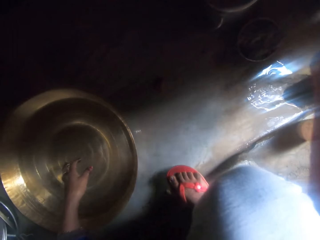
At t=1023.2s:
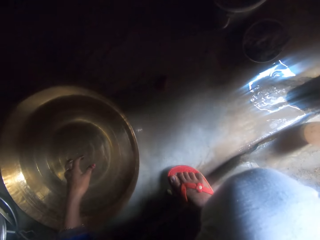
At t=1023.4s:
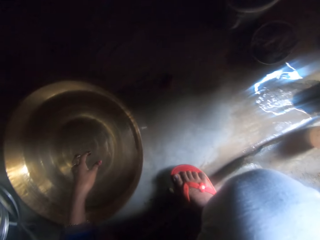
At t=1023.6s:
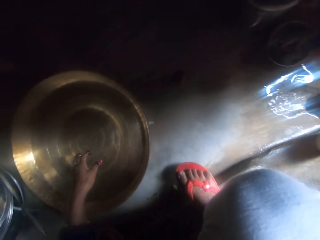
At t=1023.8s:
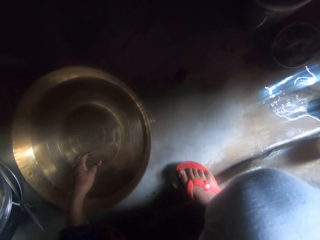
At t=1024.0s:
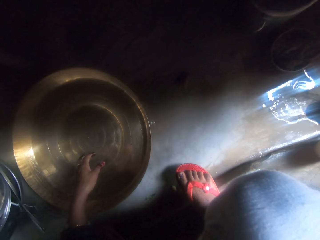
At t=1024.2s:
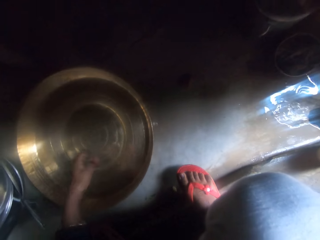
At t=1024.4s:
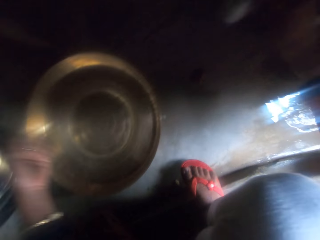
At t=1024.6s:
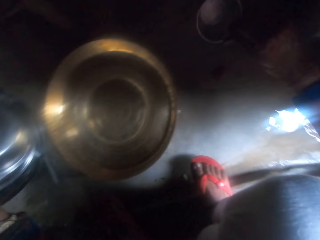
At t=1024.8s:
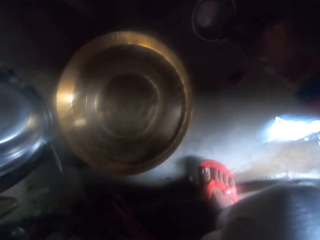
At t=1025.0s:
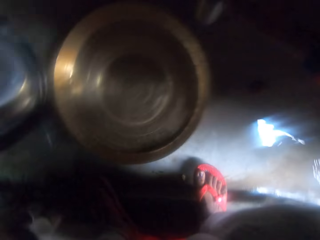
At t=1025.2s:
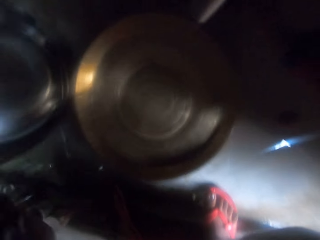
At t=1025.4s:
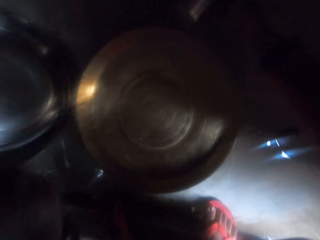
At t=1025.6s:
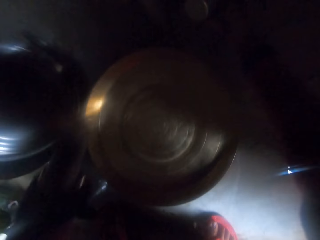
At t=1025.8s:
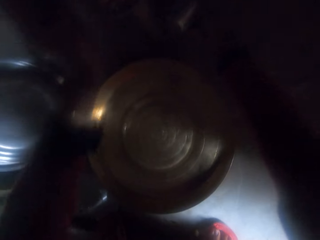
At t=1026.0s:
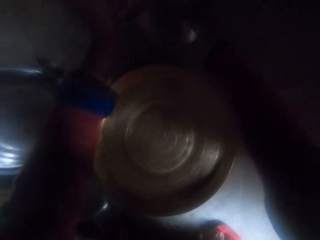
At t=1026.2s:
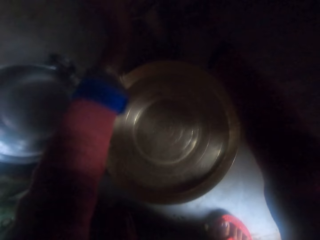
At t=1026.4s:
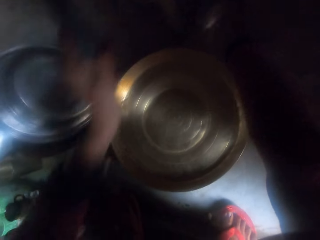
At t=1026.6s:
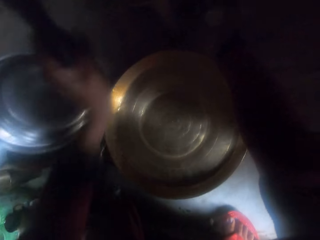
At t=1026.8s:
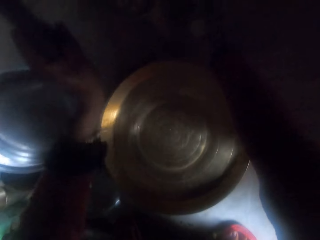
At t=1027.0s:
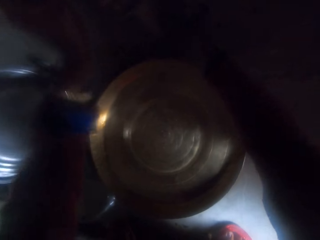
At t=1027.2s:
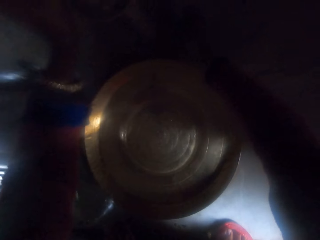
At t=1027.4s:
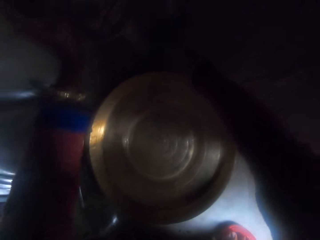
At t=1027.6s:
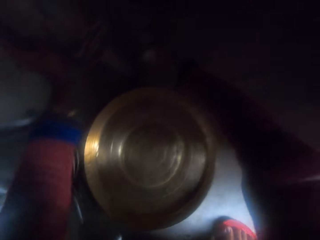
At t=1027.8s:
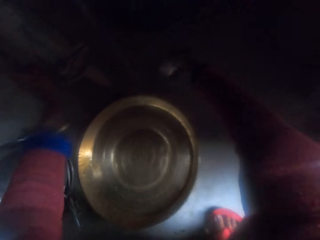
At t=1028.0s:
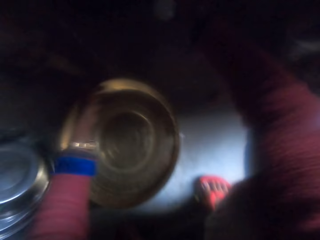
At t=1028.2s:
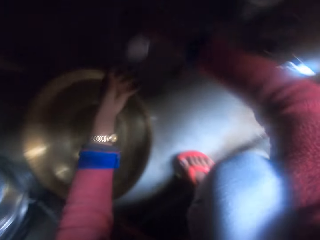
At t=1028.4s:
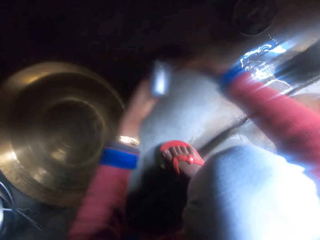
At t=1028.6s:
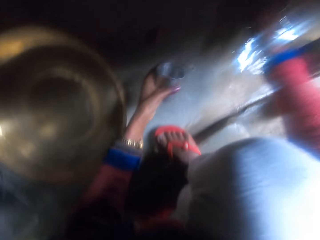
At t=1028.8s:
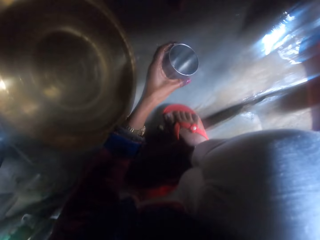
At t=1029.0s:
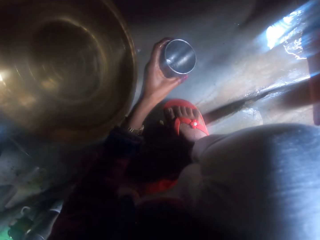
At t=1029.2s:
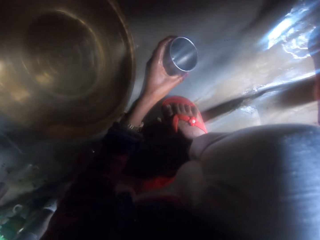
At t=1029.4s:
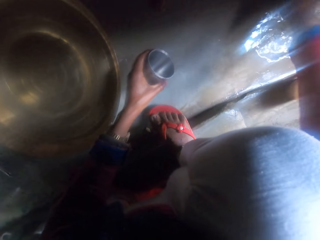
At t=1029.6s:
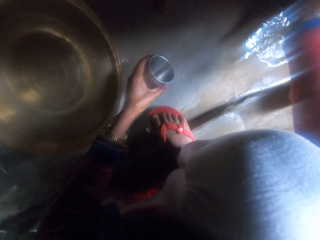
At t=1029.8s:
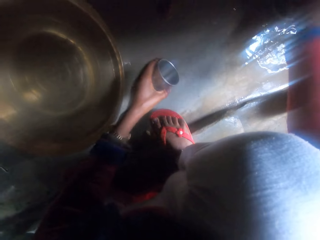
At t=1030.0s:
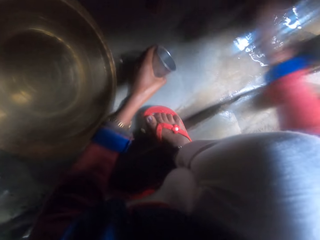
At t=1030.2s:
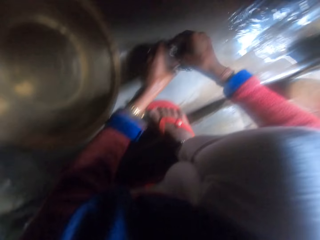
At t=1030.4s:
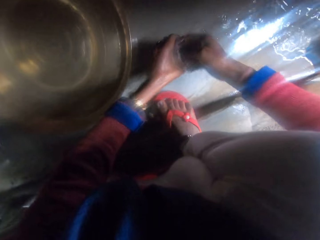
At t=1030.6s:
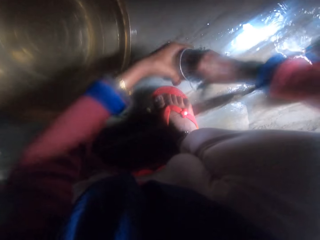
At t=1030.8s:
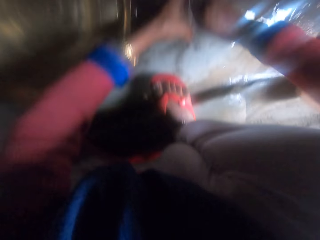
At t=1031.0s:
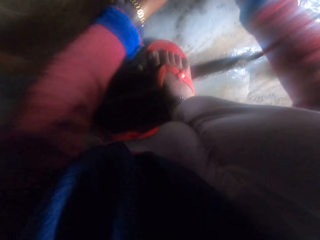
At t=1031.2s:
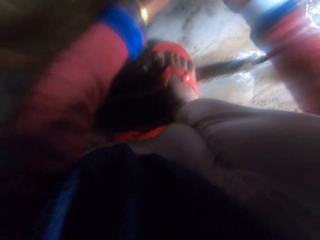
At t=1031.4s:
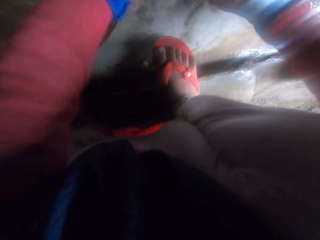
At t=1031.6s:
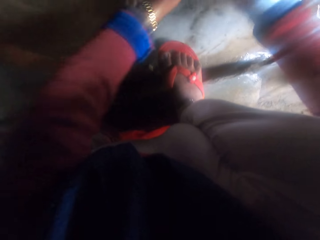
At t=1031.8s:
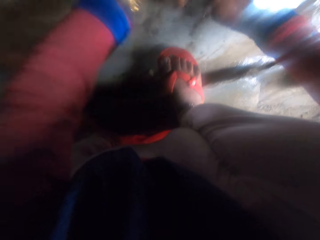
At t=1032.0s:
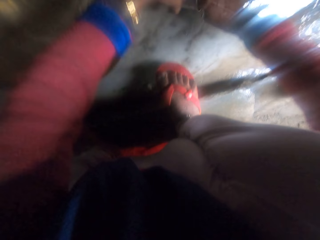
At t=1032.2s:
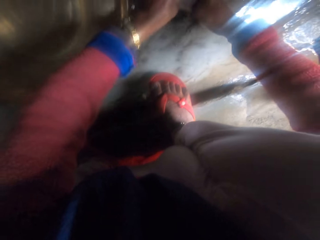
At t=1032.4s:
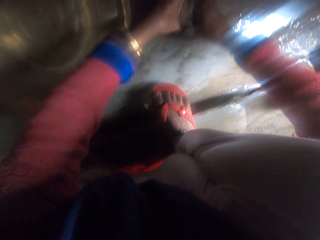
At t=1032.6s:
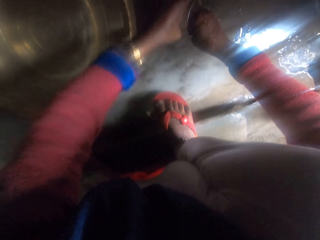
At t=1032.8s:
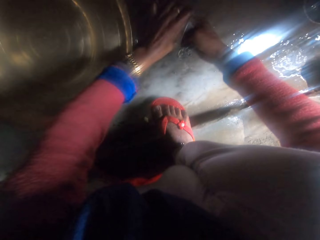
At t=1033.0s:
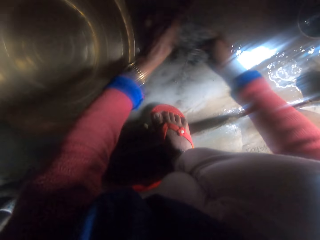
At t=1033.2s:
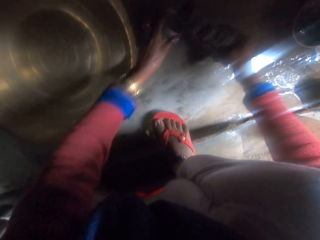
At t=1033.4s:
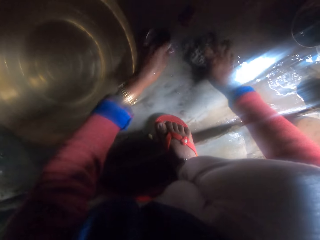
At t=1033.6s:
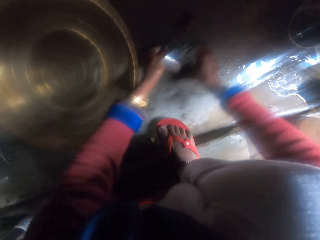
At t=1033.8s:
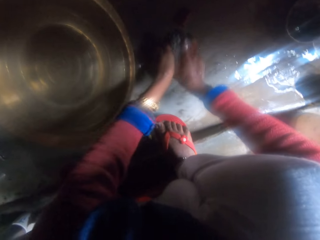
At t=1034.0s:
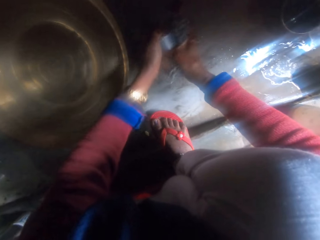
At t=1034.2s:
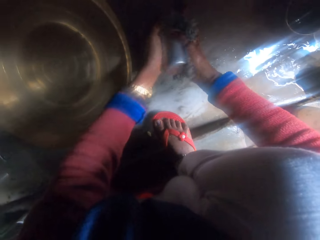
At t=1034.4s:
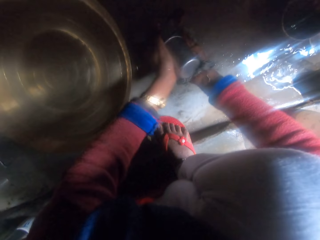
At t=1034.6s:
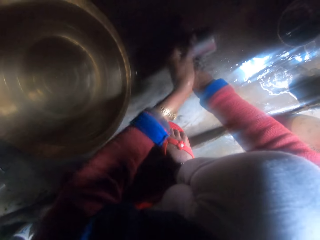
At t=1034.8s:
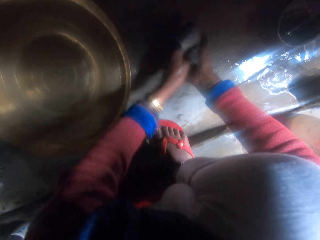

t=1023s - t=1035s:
The camera wearer picks up a steel glass with their right hand. They pump water with their left hand. They clean the steel glass with their hands. They rinse a small bowl. They hold the steel glass with their left hand. They pick up the sponge. They clean the steel glass with their hands.

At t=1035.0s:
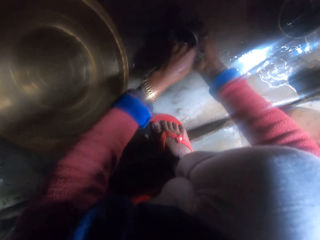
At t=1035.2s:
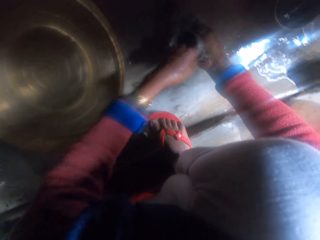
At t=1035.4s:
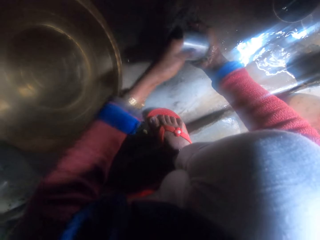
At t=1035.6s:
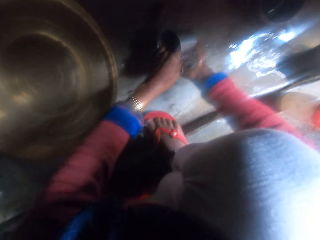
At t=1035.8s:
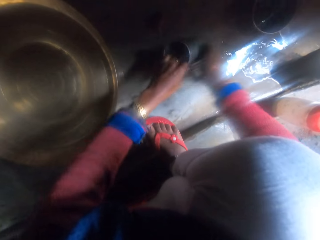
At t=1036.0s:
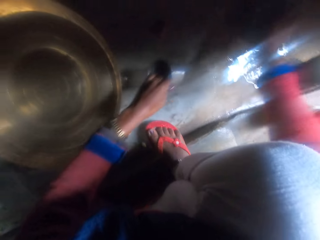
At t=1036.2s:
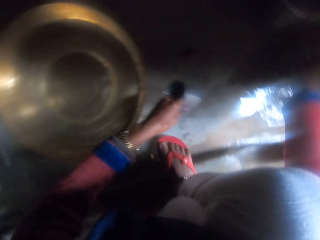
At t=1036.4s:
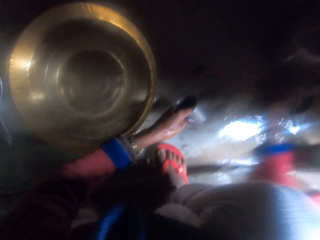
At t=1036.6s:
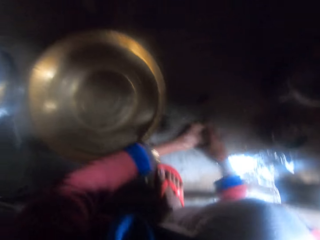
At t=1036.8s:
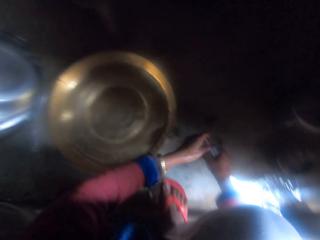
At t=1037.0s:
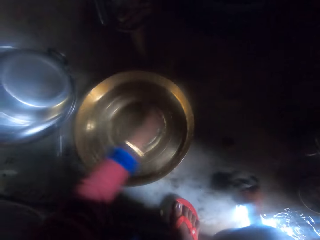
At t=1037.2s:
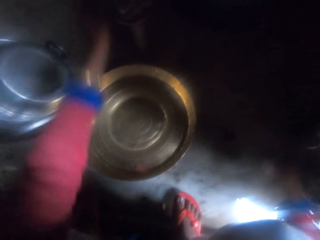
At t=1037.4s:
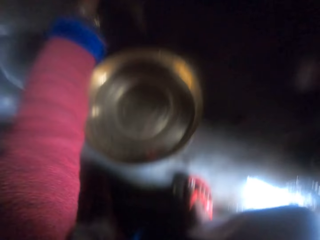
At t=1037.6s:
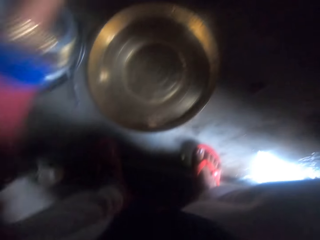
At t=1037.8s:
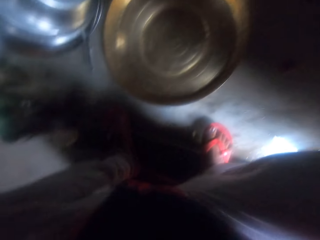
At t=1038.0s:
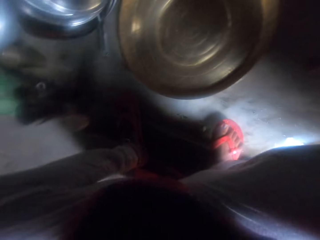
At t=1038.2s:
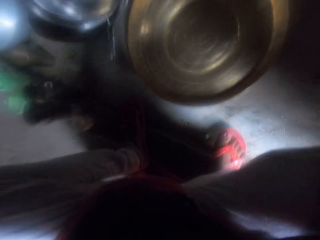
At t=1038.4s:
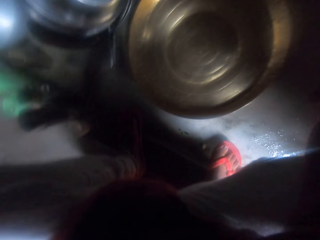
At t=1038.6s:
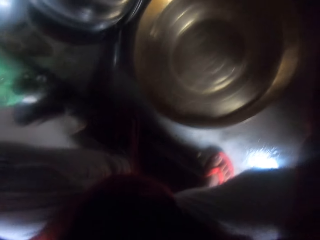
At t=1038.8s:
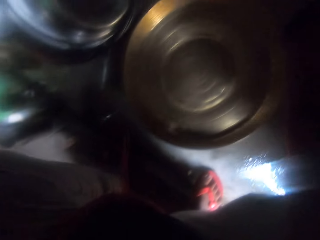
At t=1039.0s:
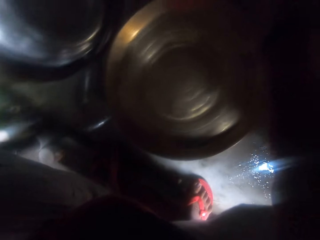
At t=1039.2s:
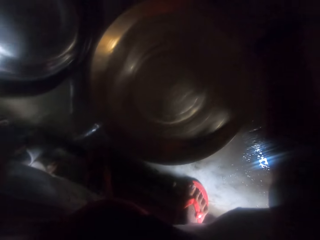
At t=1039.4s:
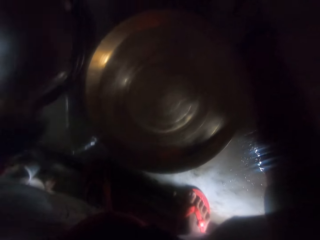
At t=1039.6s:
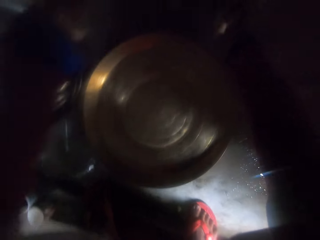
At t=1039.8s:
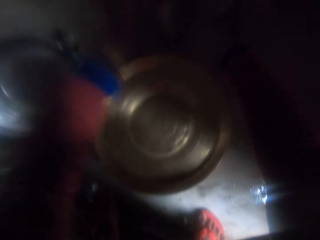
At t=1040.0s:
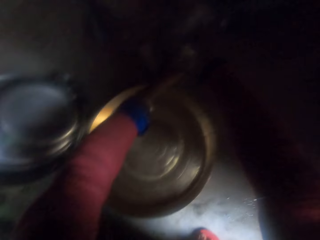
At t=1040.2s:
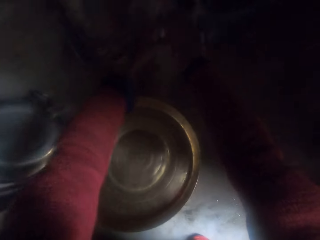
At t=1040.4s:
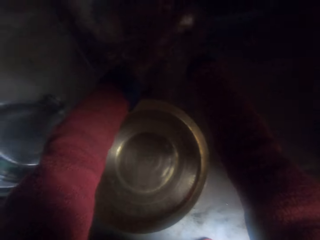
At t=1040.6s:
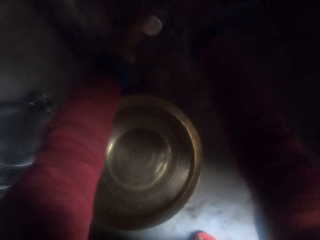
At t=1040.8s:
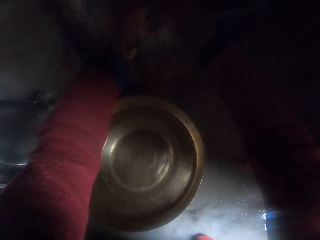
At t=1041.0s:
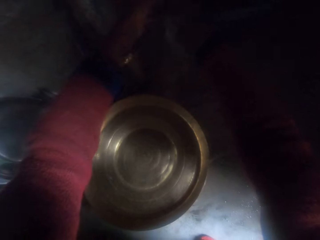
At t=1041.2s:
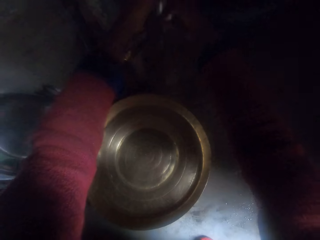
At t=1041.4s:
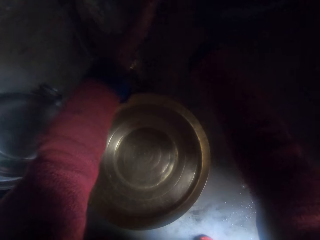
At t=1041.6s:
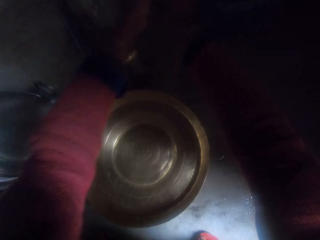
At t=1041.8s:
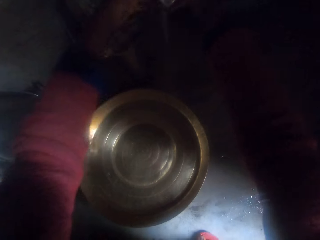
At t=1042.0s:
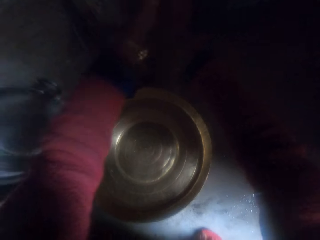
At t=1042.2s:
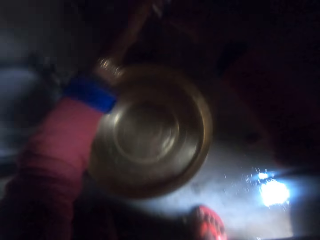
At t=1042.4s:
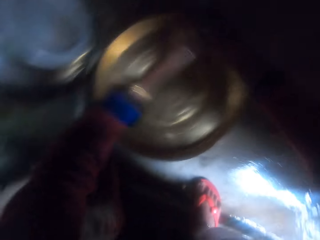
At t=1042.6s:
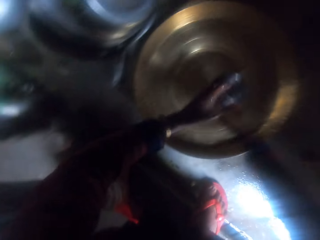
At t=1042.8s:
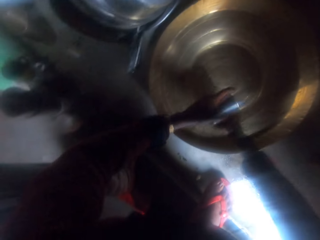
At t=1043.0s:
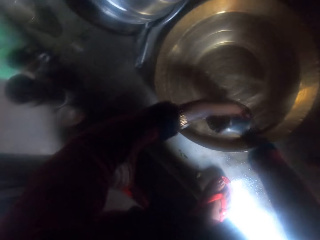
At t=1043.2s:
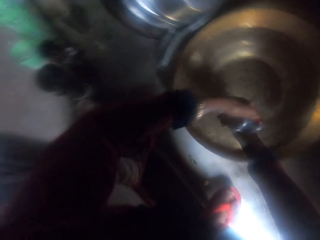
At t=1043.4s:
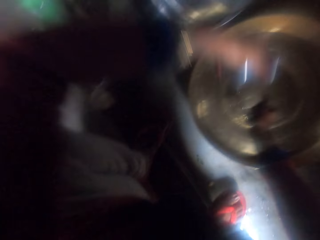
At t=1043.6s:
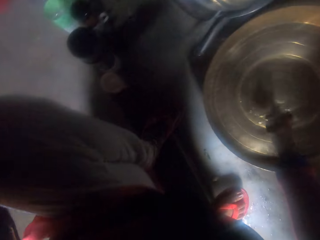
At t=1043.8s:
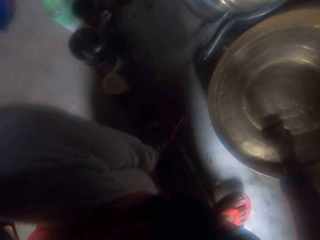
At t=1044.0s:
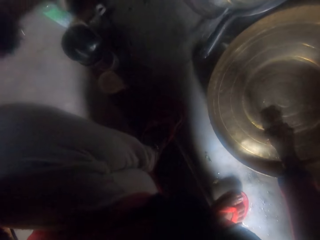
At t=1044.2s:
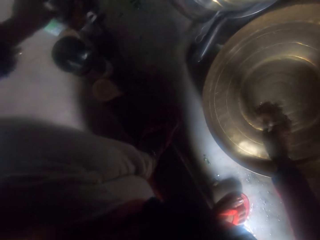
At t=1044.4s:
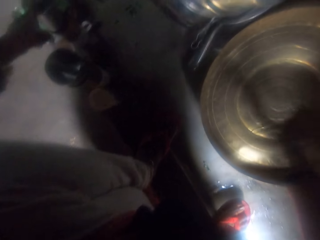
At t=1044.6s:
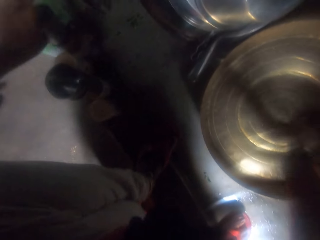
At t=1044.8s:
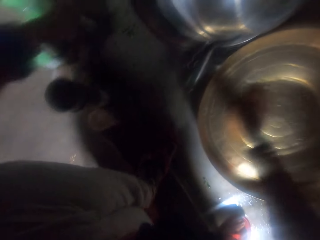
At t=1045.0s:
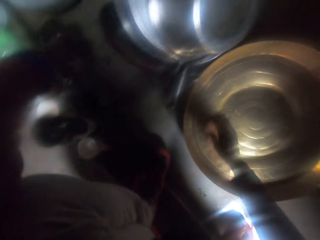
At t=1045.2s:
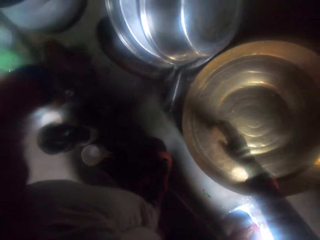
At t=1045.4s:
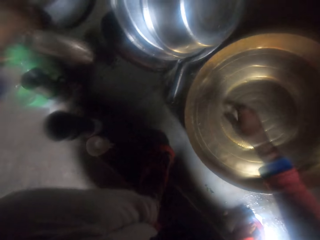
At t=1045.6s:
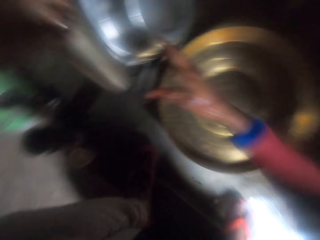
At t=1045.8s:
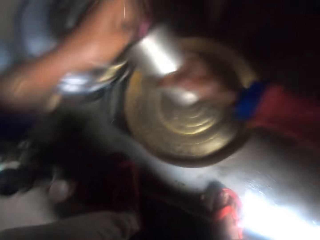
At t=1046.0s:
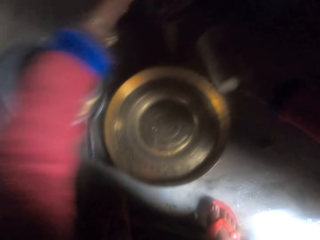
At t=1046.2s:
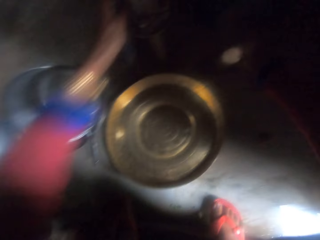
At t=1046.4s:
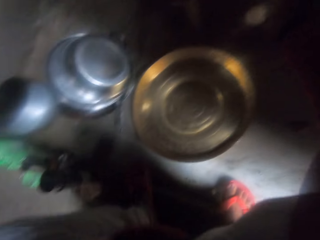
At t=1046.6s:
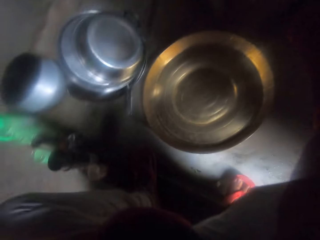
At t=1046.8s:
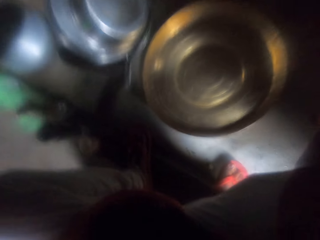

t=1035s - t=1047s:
The camera wearer drops the sponge. They clean the steel glass with their hands. They rinse the small bowl. They put the steel glass on the dish. They pick up the steel glass on the countertop.
